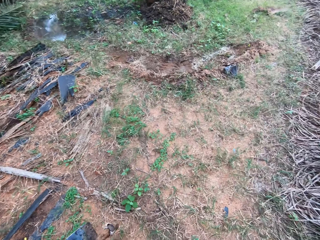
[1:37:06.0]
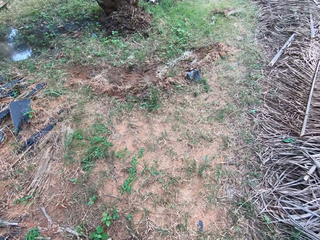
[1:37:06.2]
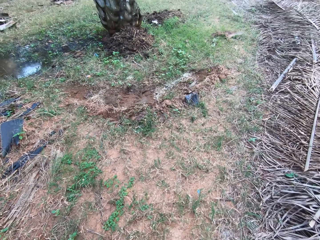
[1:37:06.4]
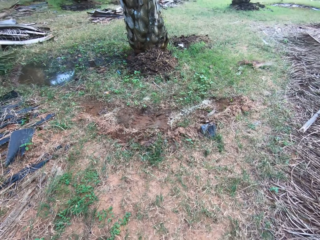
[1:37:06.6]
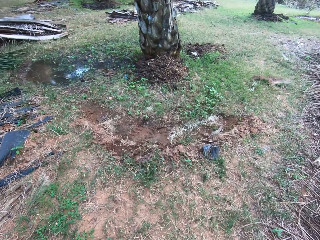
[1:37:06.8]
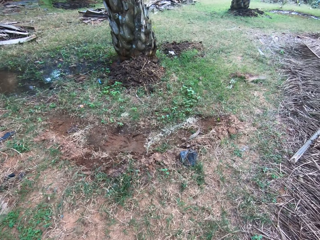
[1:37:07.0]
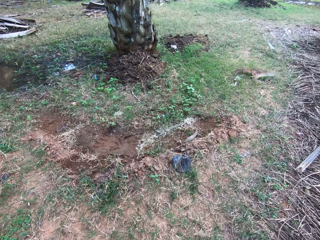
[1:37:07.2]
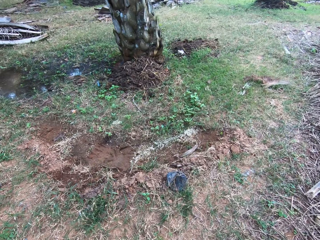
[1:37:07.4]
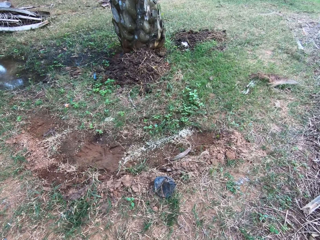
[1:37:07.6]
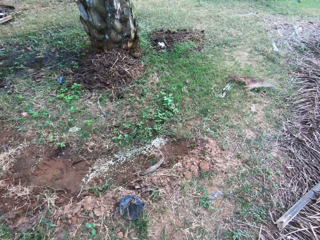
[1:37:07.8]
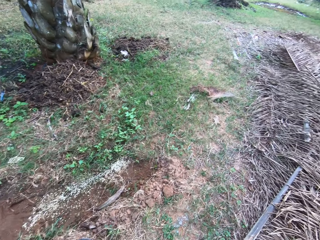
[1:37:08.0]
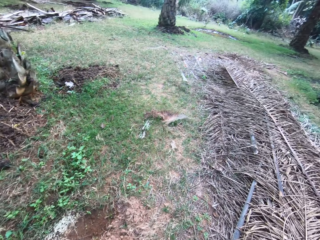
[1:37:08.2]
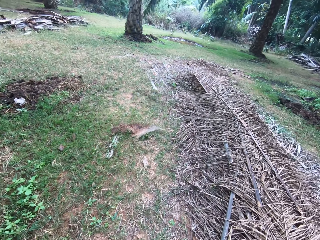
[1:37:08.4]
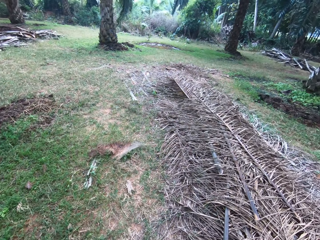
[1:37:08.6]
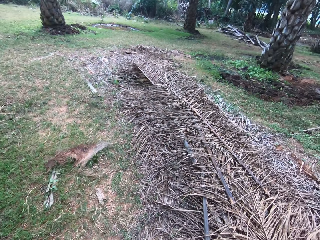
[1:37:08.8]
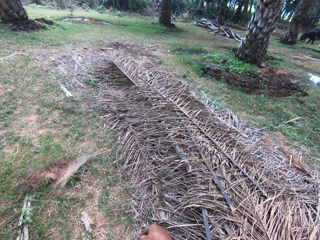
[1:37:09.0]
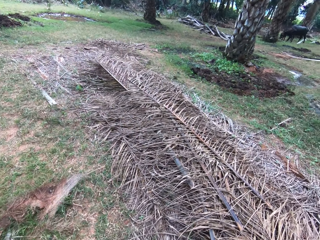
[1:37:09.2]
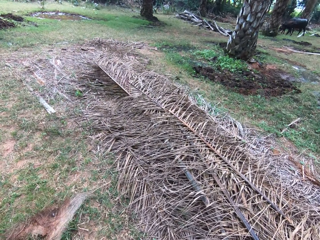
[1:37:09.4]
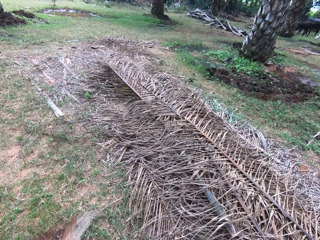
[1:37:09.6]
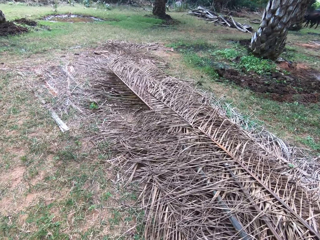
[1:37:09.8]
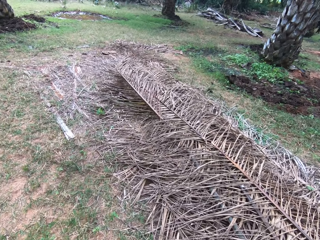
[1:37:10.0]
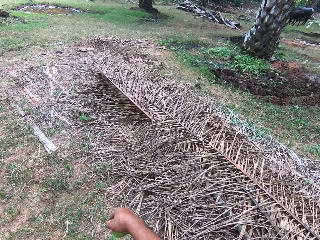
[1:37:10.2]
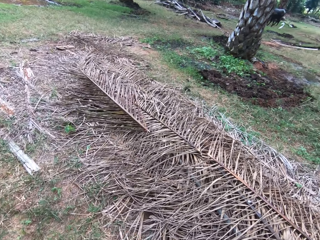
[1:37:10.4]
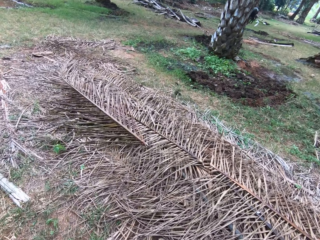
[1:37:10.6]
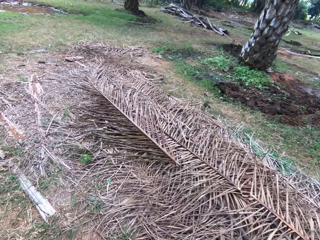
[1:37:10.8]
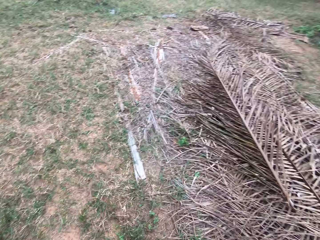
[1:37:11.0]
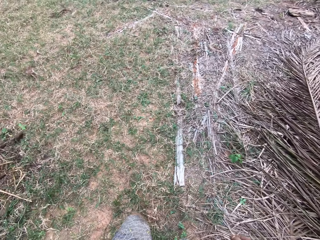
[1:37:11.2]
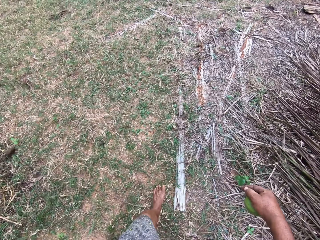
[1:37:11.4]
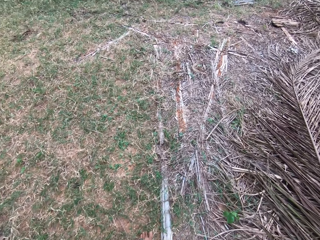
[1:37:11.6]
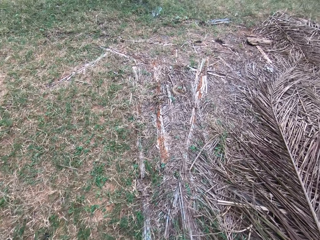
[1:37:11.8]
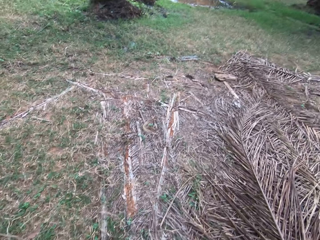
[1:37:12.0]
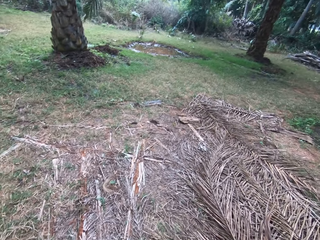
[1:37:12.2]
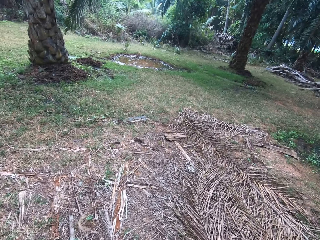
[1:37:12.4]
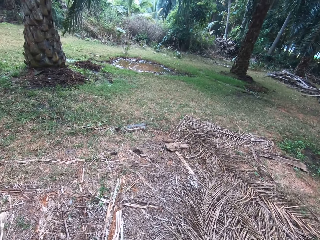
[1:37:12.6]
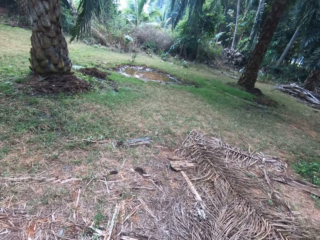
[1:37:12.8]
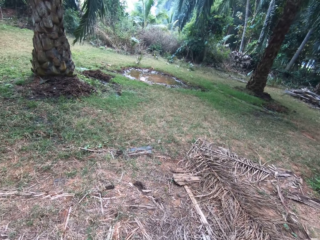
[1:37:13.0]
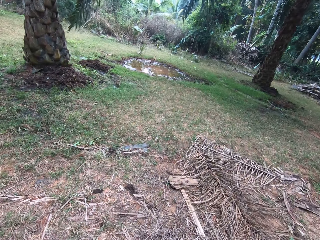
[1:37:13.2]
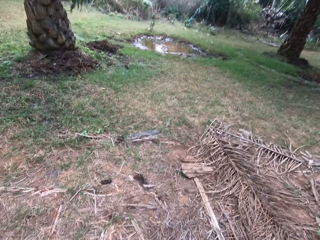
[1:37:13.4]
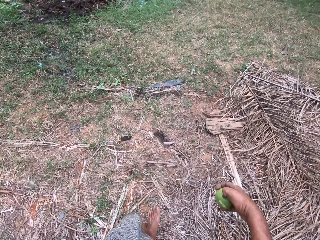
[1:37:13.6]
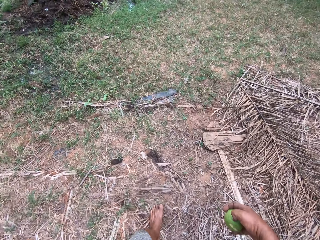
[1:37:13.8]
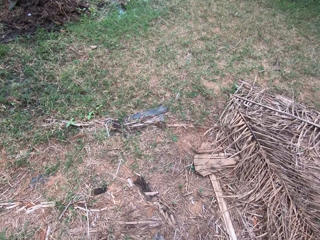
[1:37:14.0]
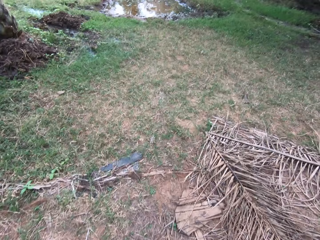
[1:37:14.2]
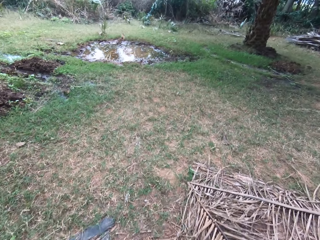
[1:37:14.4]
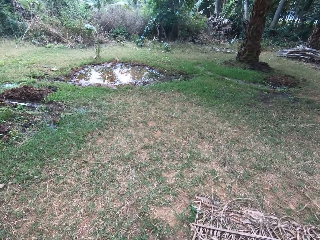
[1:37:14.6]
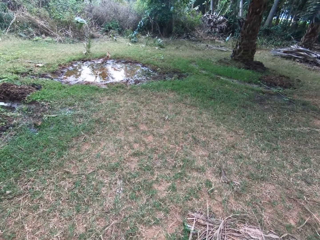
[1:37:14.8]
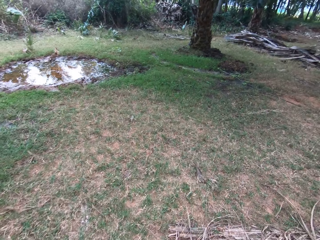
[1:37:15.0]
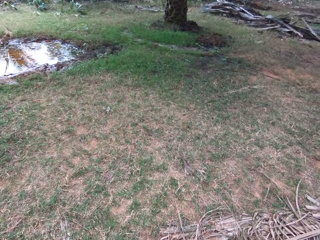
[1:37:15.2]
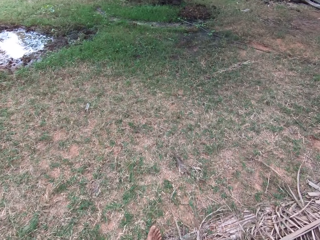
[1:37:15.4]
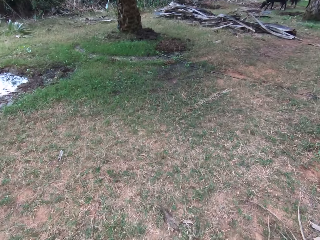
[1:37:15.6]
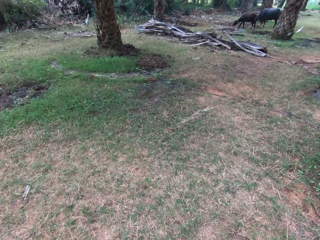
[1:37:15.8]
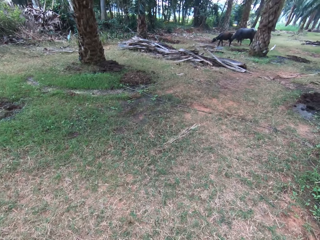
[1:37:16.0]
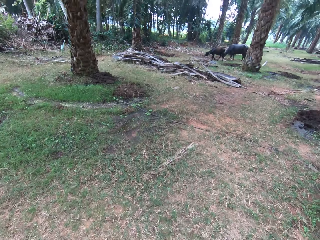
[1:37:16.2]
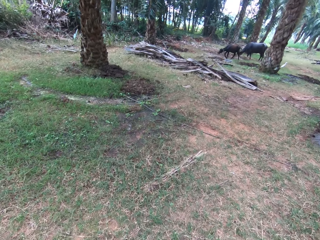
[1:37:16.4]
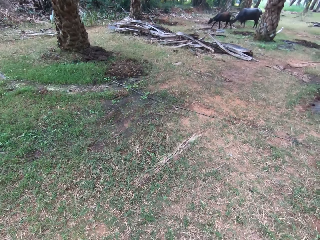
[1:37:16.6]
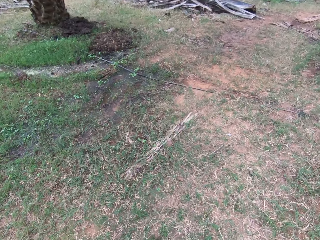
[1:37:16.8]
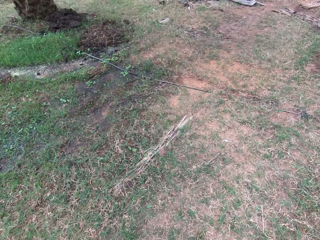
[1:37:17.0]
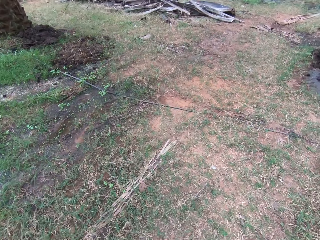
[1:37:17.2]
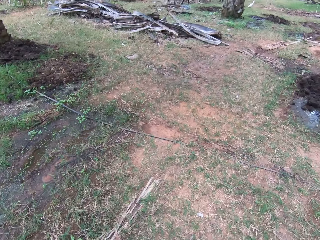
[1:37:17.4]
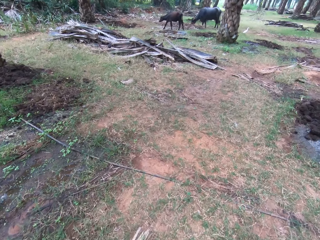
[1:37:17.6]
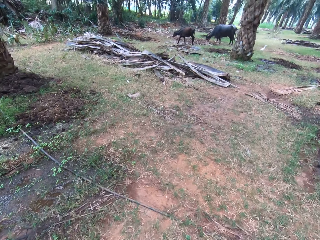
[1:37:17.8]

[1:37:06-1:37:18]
The camera wearer walks.

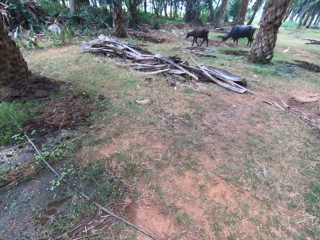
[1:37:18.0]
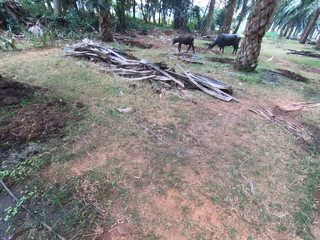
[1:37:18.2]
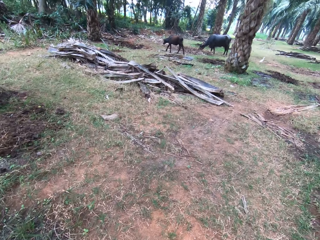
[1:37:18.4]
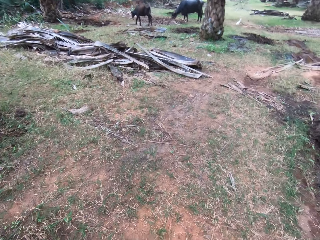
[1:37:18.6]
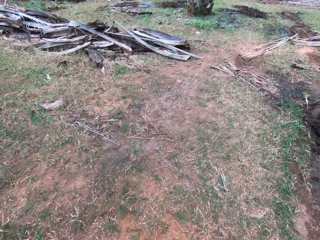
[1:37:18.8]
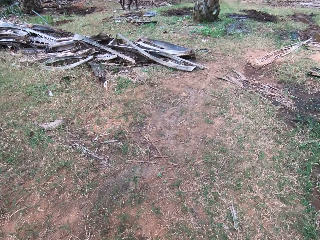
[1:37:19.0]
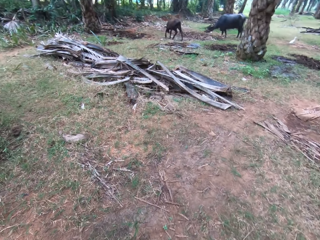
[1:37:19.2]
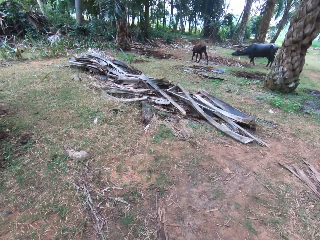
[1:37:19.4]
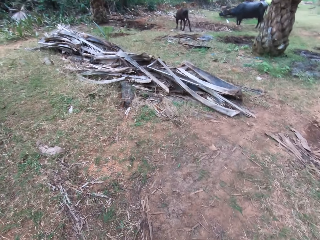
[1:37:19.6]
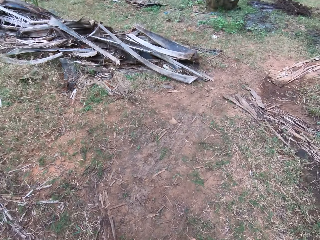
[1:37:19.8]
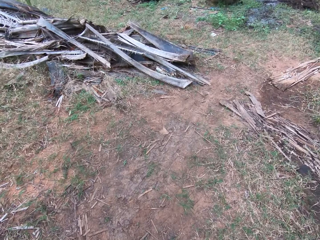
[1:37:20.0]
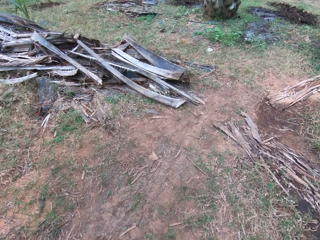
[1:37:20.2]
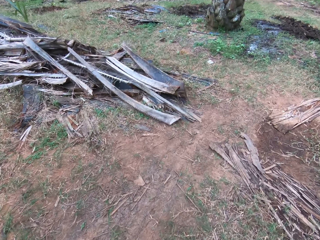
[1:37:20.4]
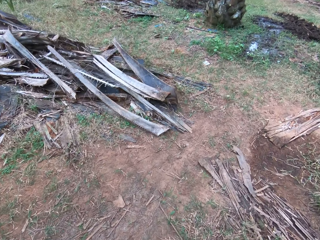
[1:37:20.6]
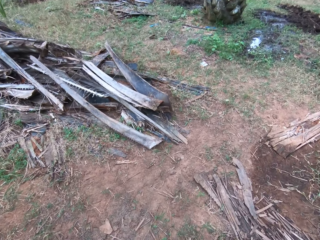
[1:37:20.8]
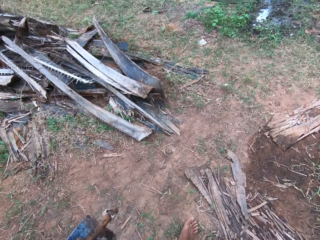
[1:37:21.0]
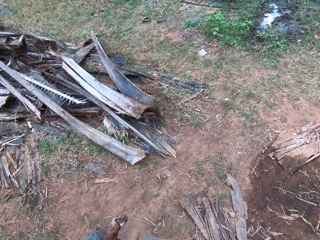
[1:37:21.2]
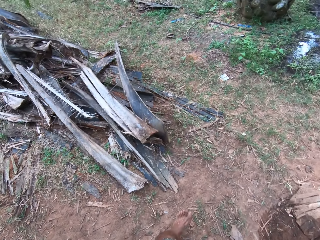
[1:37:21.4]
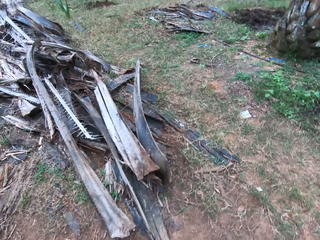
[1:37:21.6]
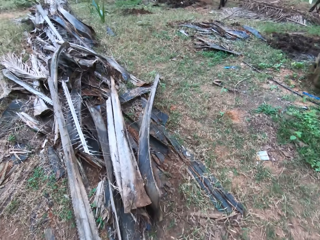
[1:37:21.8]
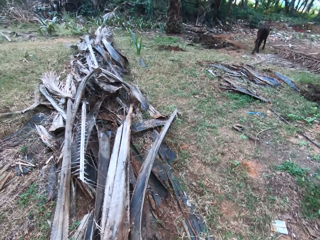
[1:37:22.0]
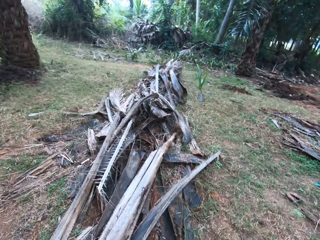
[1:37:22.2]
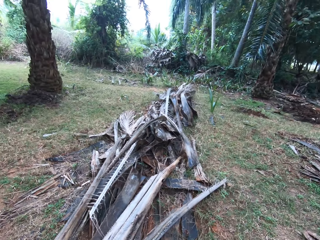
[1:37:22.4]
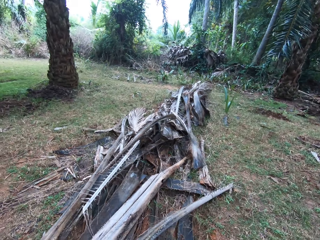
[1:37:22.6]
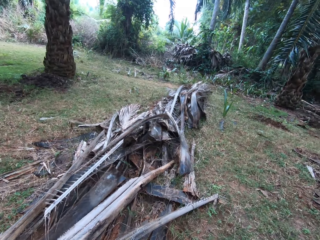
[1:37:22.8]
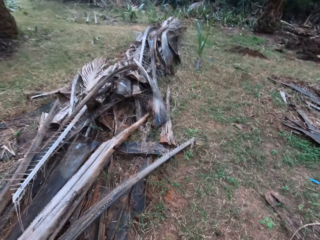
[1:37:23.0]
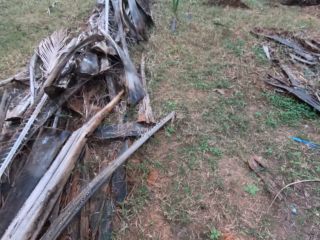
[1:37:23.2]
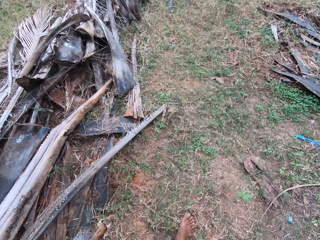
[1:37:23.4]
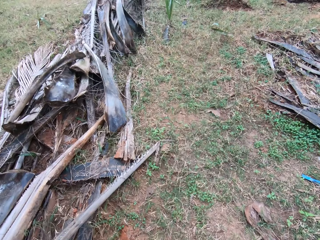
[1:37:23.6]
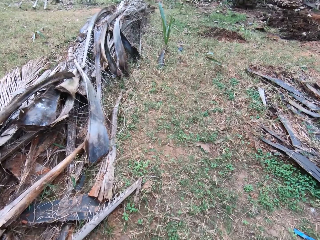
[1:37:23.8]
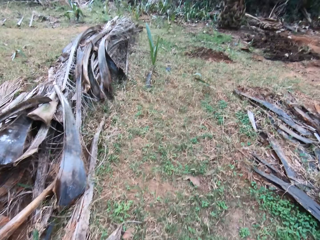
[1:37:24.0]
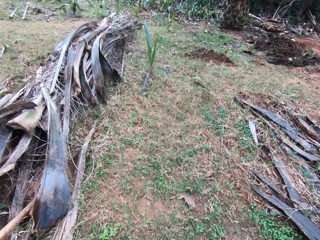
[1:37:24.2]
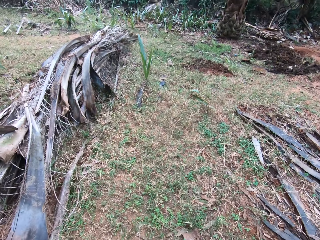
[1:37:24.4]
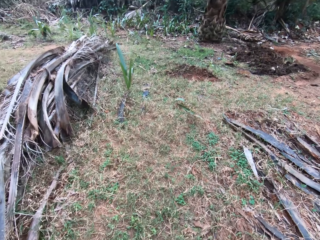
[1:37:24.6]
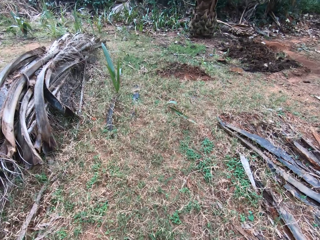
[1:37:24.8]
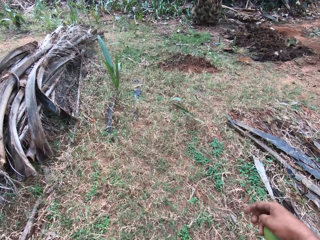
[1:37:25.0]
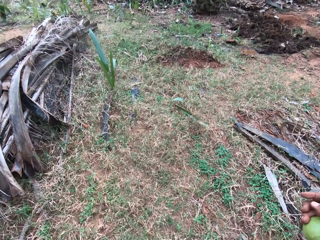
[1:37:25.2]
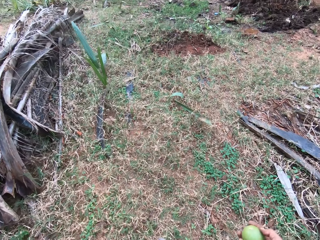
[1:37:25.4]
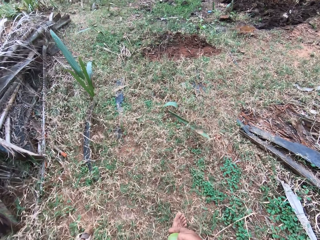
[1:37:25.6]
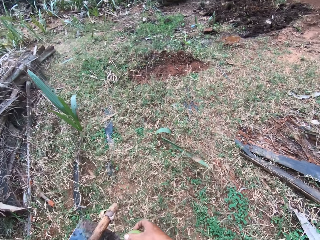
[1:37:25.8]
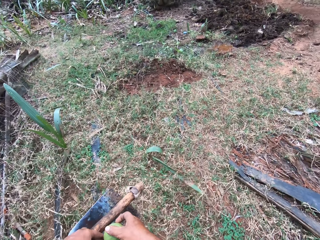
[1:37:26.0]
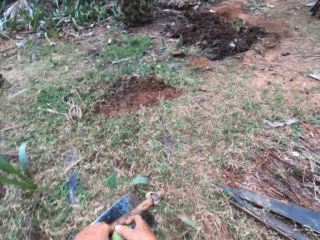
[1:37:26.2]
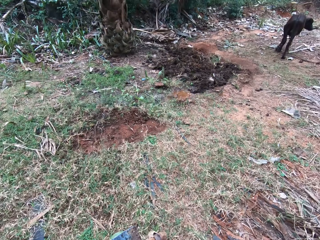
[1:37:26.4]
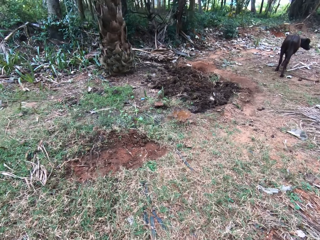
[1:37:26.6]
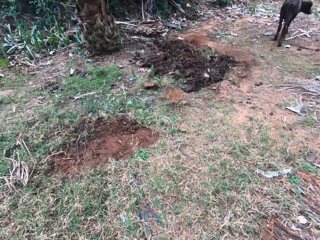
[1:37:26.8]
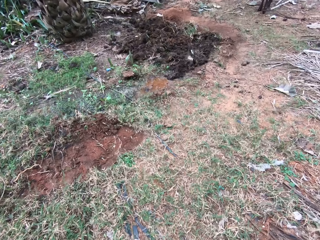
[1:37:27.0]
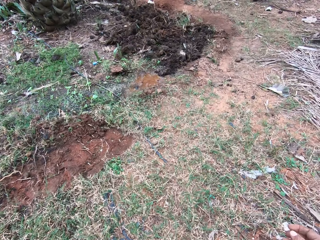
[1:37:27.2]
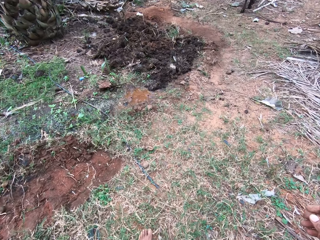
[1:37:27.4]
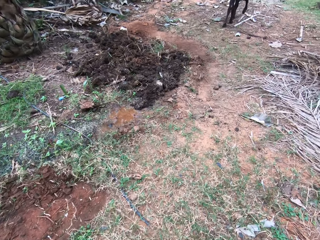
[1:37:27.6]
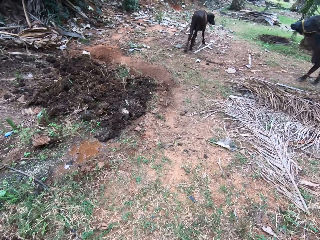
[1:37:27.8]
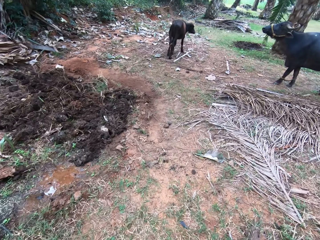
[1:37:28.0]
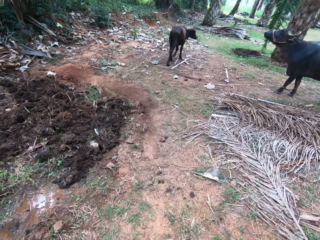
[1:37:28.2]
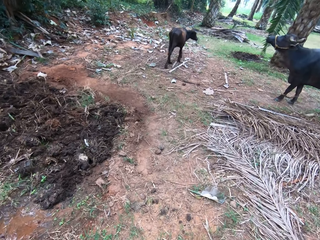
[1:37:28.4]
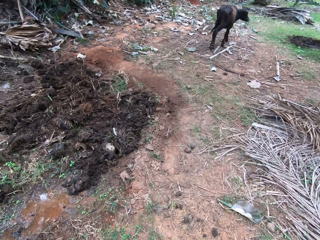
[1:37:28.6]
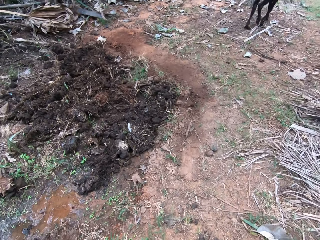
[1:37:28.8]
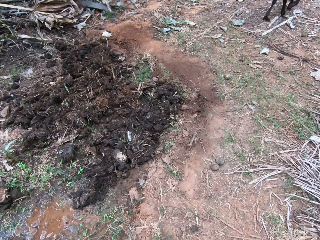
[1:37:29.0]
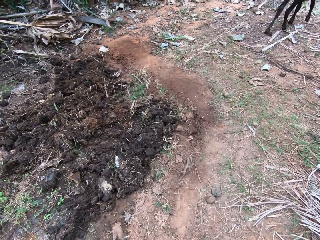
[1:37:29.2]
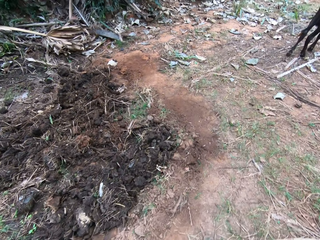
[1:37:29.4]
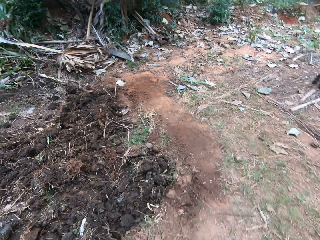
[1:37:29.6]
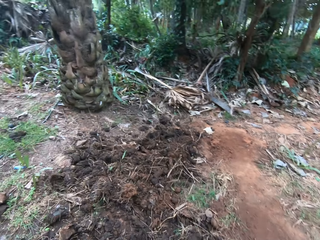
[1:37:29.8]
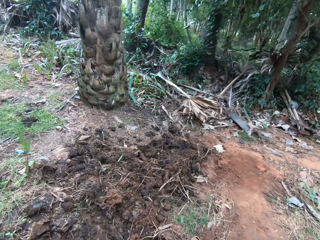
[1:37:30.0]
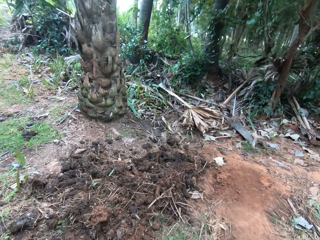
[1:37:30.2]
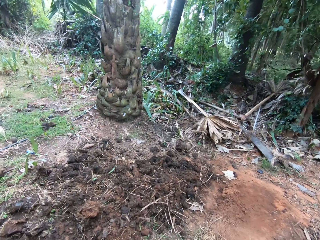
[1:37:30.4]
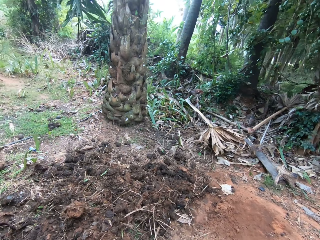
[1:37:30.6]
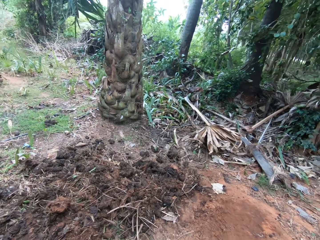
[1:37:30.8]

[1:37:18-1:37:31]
The camera wearer converses. They walk around. They move the hand. They touch the hoe. They walk around.
